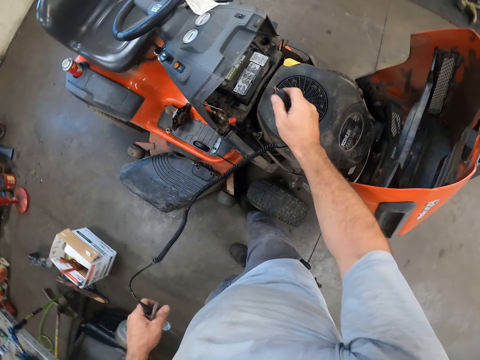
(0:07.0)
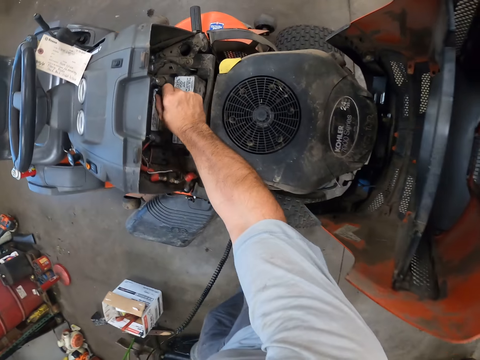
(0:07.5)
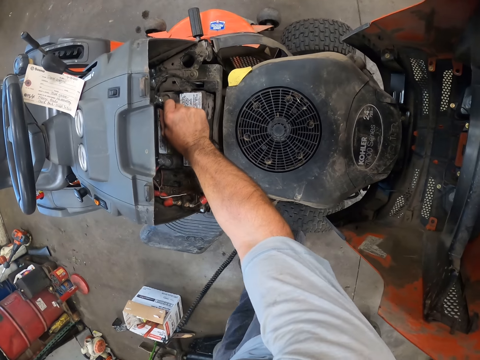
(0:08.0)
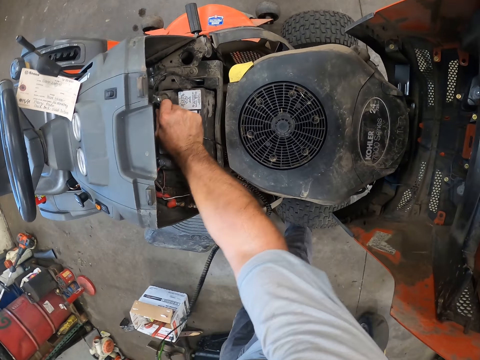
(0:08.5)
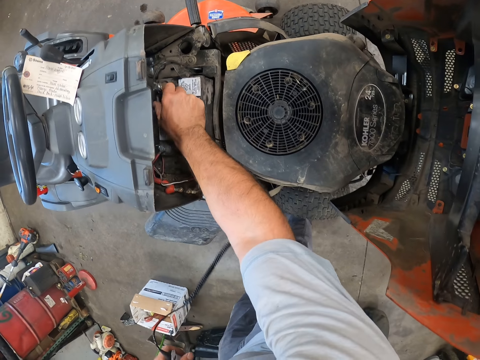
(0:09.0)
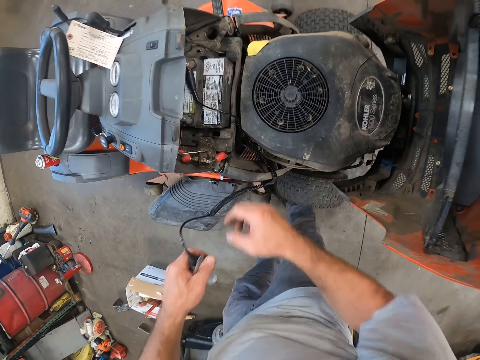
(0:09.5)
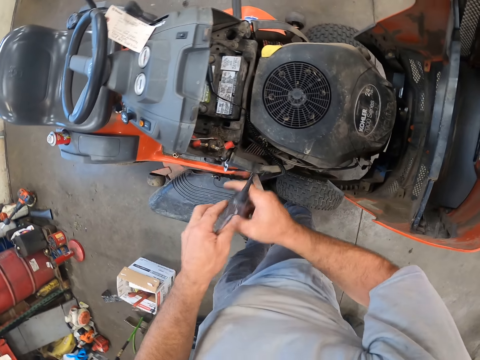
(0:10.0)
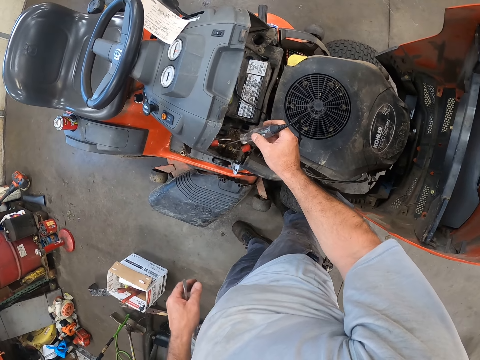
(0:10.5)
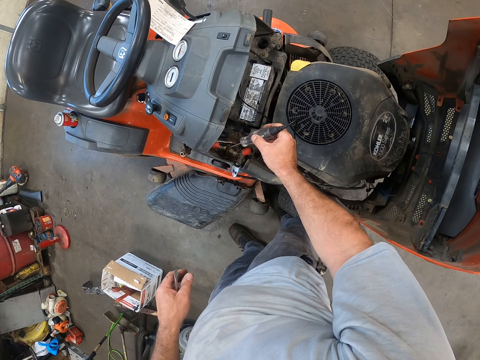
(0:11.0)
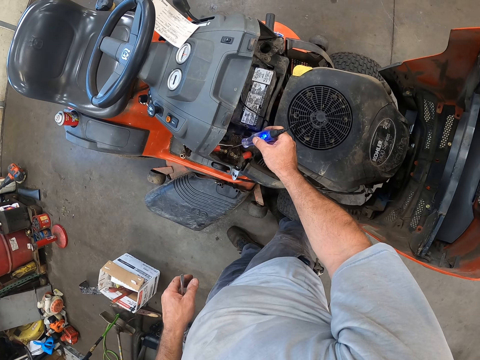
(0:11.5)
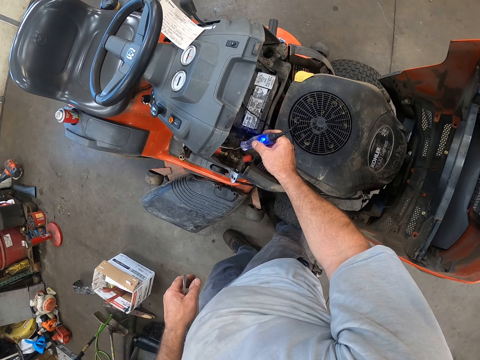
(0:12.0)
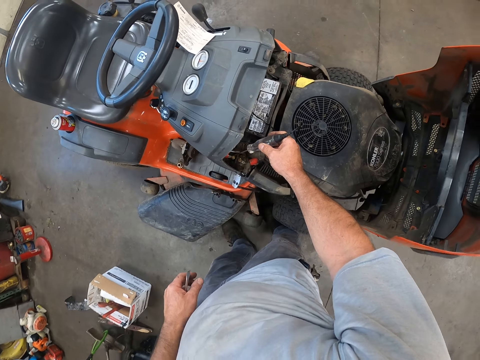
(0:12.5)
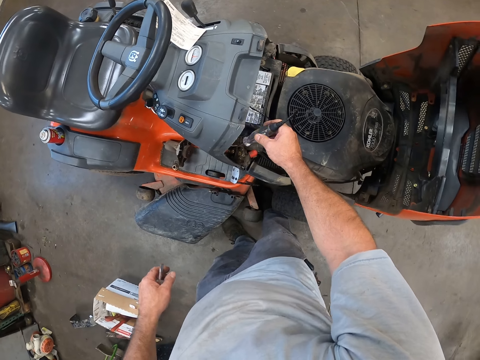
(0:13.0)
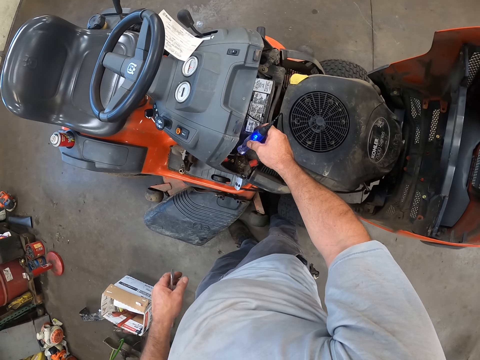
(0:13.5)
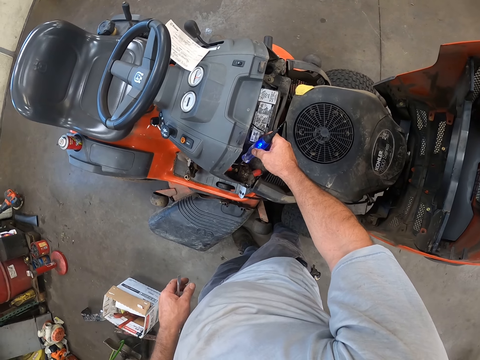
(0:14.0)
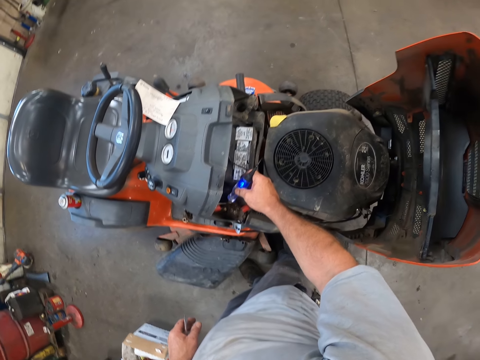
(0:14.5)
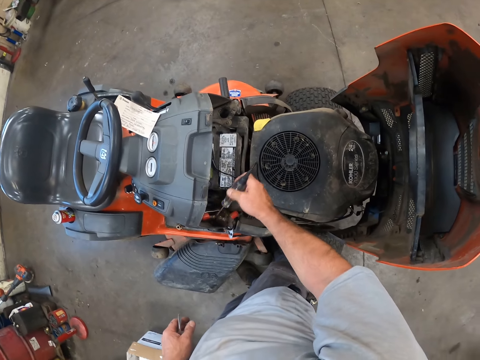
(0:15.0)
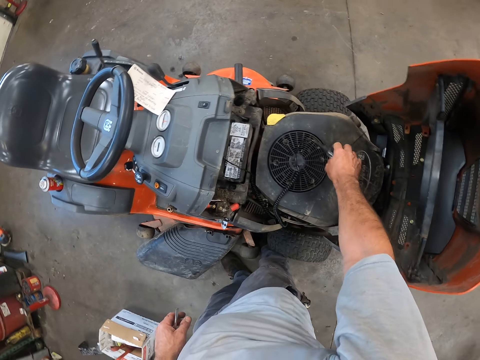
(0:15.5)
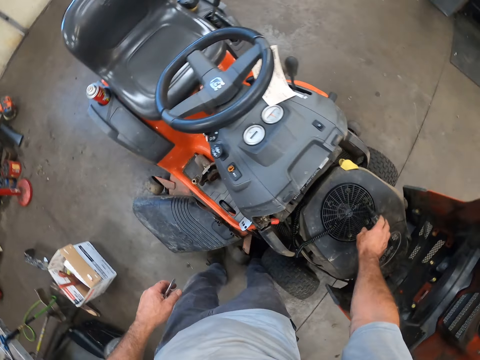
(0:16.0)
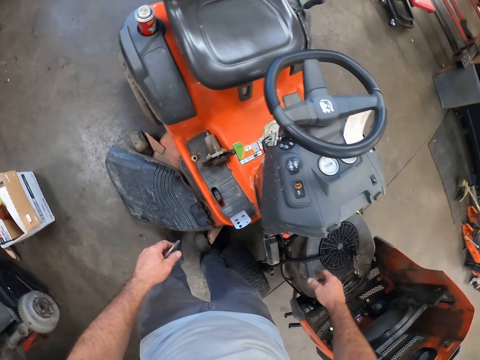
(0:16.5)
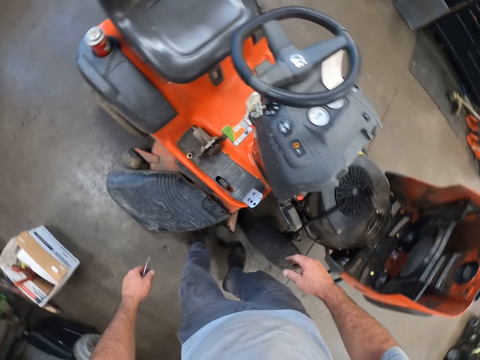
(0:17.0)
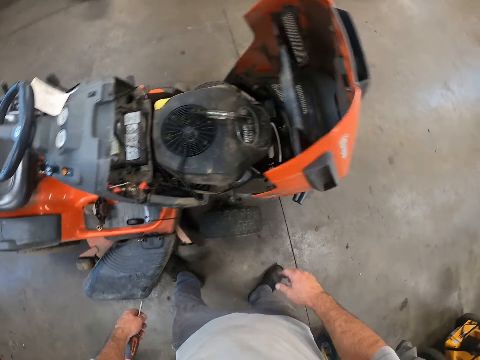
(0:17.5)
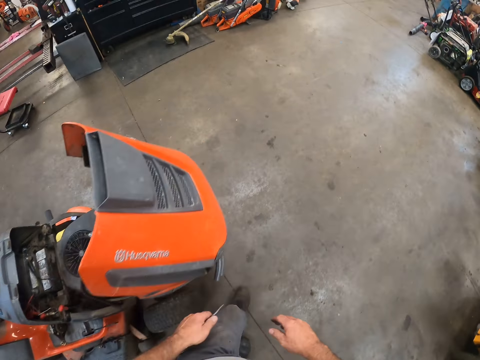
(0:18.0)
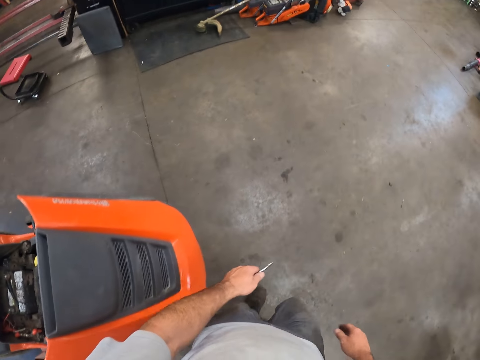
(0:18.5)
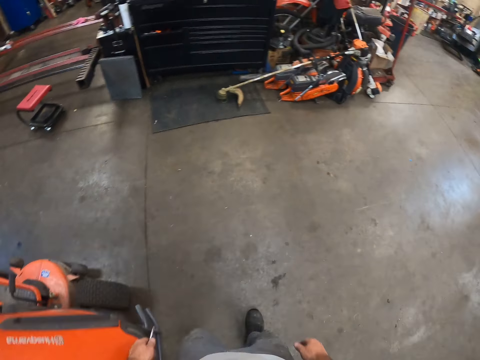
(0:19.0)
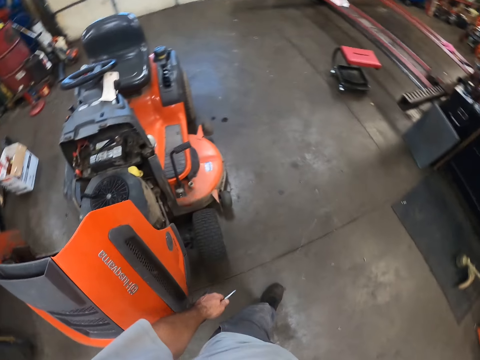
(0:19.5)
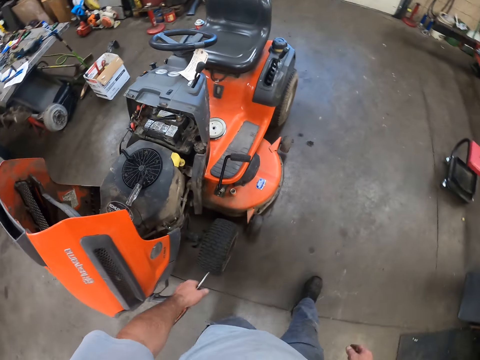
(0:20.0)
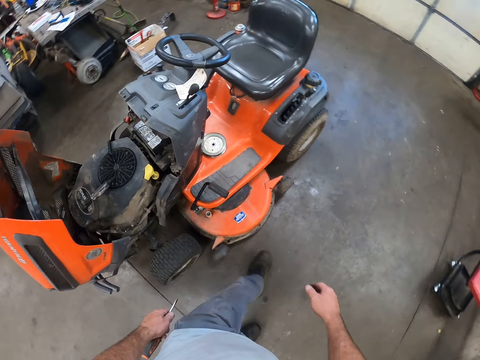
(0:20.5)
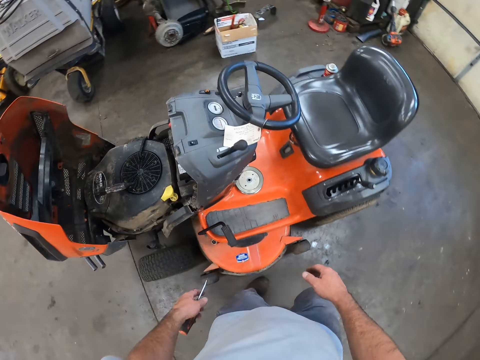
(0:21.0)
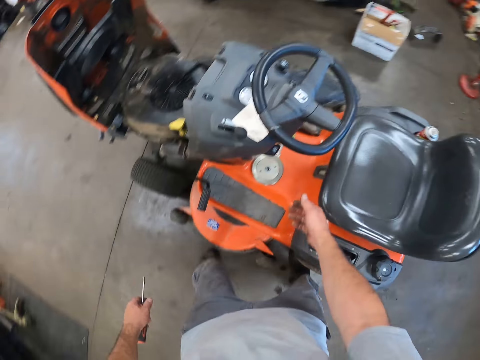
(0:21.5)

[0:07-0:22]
The camera wearer plugs the cord of the continuity tester on the riding mower battery with his right hand. He tests a cable terminal in the engine assembly of the riding mower with the probe of the tester in his right hand. He drops the probe of the continuity tester on the riding mower housing kit with his right hand. He walks around the room.

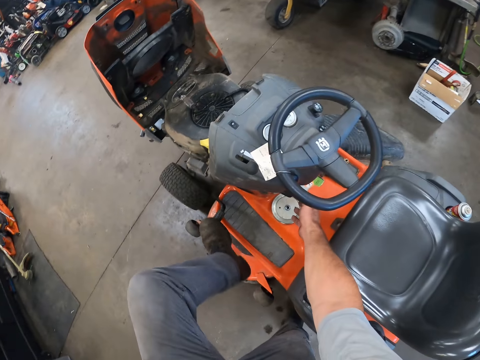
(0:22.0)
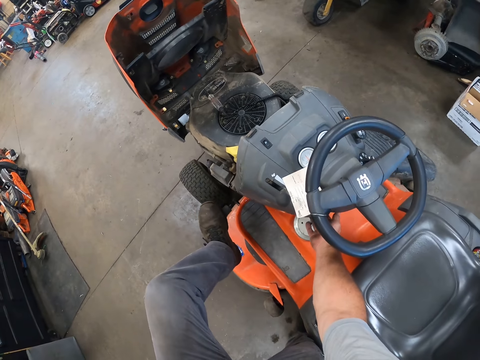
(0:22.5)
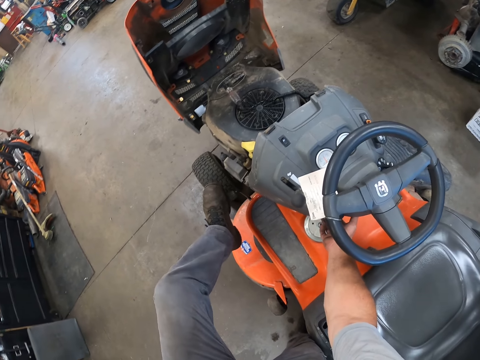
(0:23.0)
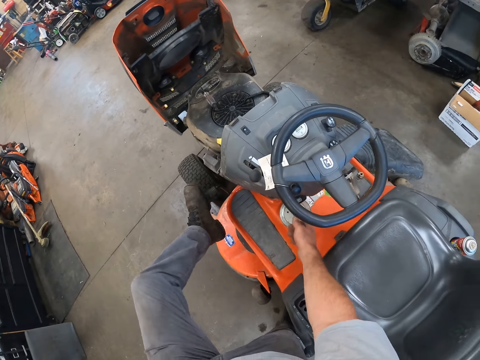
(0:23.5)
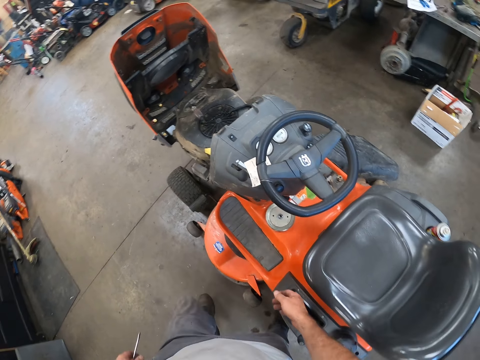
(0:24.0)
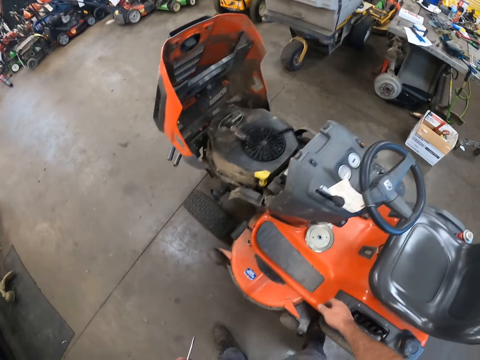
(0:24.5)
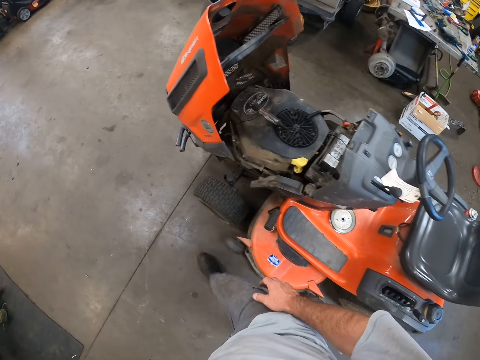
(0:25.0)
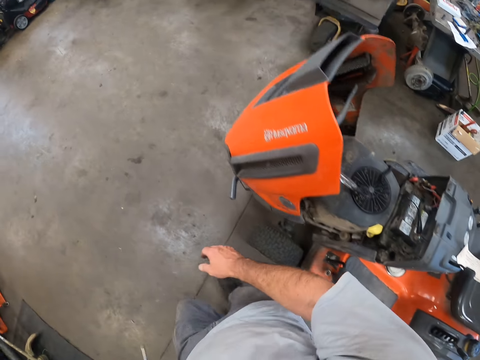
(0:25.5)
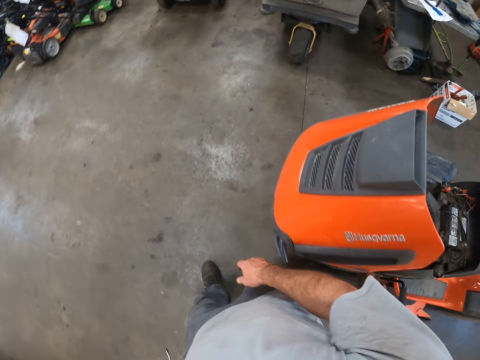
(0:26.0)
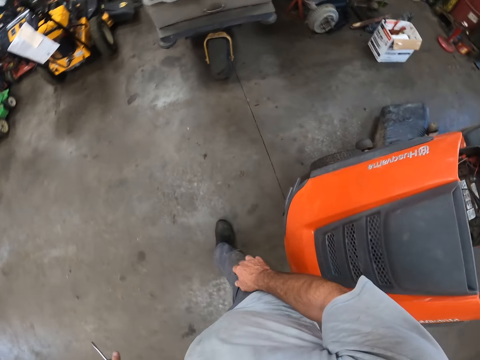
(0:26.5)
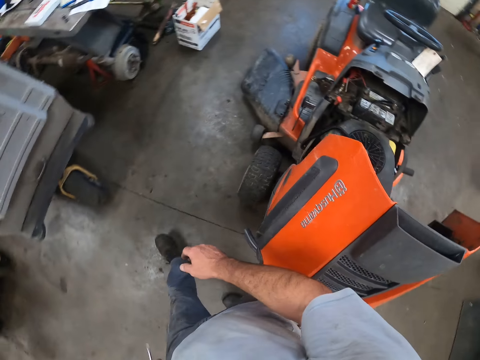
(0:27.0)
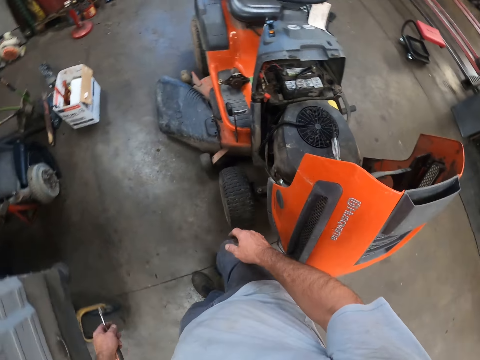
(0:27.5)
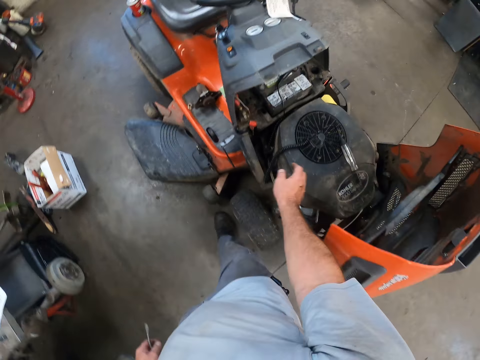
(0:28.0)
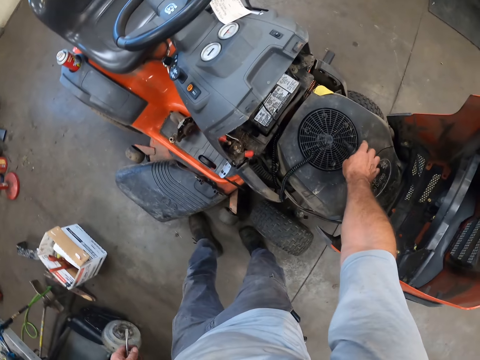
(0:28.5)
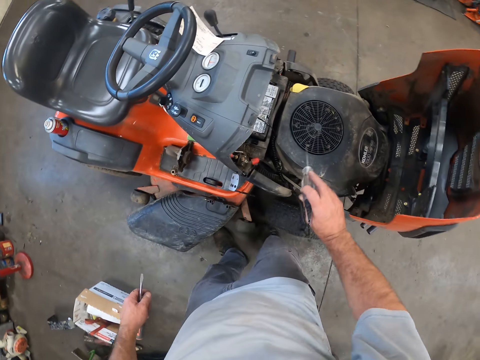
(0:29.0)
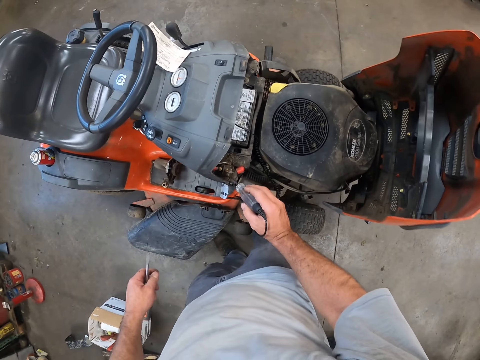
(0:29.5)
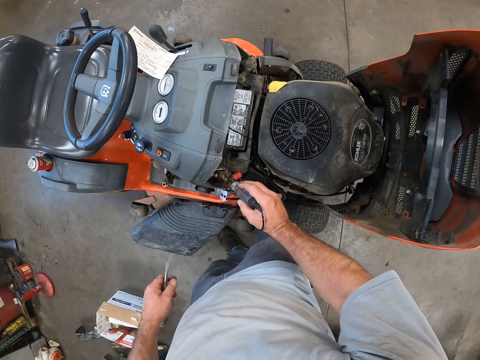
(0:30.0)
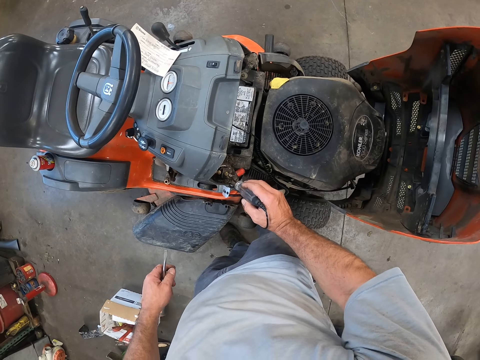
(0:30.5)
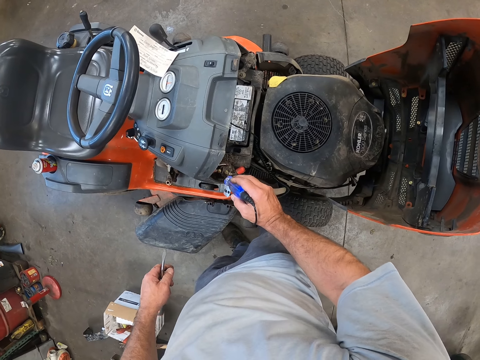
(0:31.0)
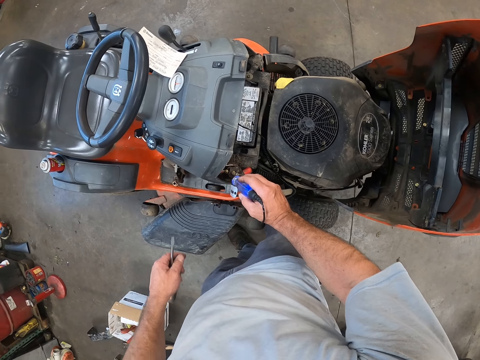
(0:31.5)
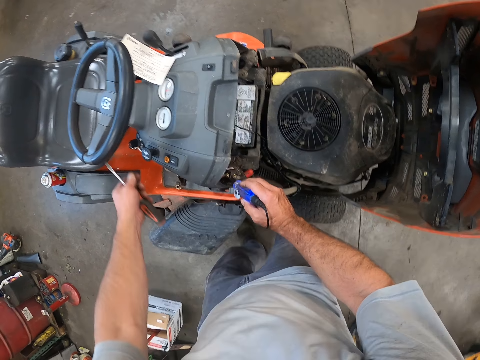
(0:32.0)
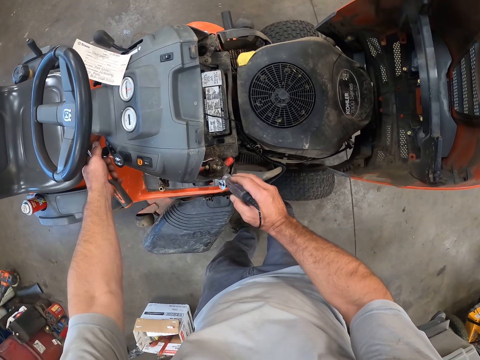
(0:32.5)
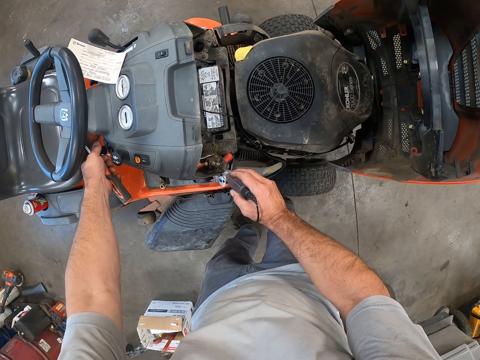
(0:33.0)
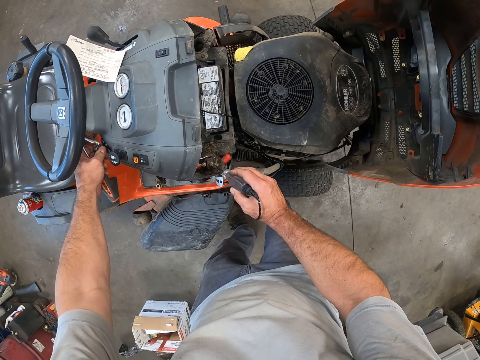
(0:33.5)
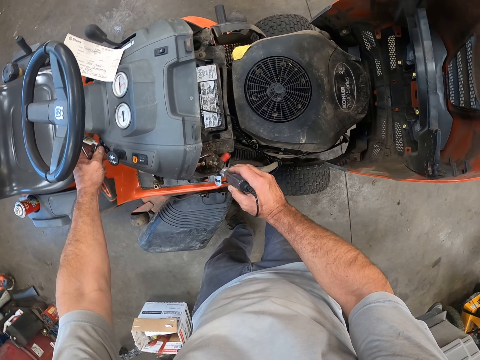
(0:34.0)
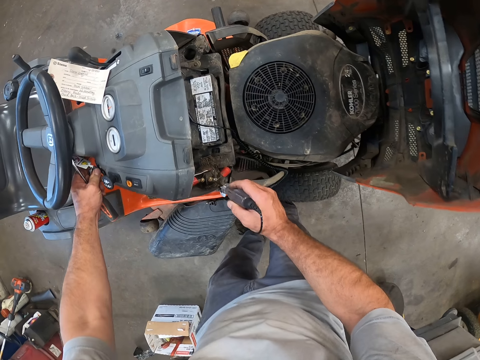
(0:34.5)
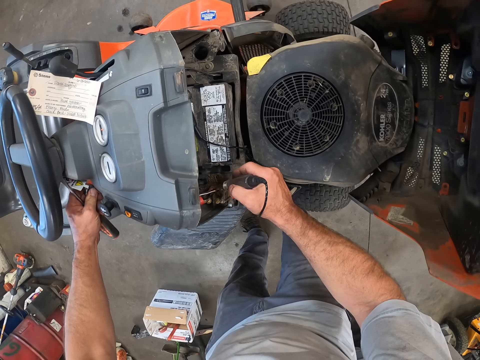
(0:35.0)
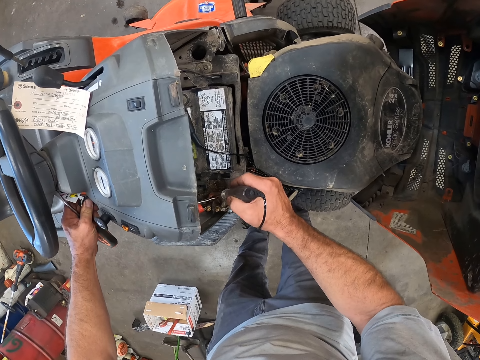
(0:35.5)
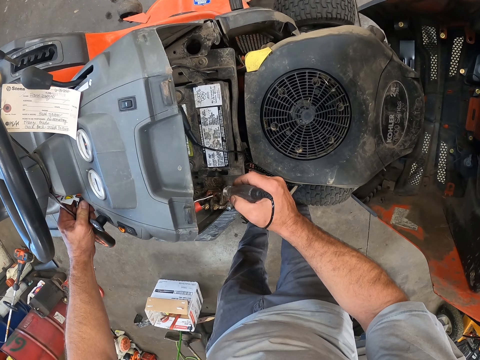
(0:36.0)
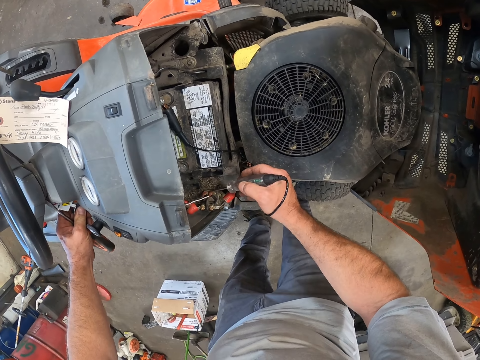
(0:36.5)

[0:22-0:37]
The camera wearer presses the riding mower brake lever with his left leg. He presses the PTO switch with his right hand. He turns on the lawn mower. He walks around the room. He drops the probe of the continuity tester on the riding mower housing kit with his right hand. He picks up the tester. He tests the cable terminal in the engine assembly of the riding mower with the probe of the tester in his right hand. He turns on the key of the riding mower with his left hand.
